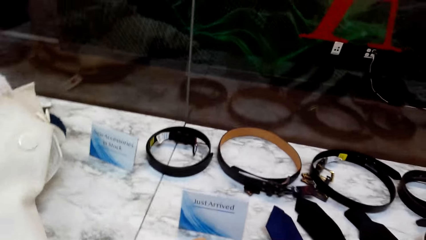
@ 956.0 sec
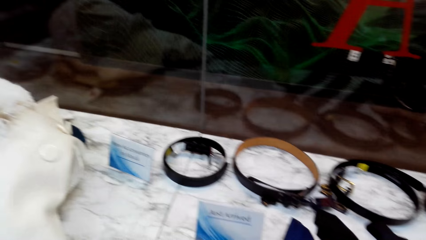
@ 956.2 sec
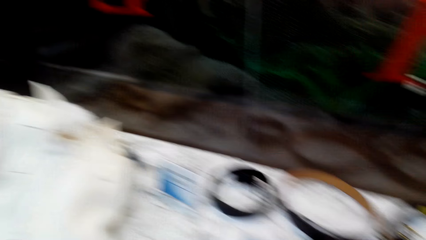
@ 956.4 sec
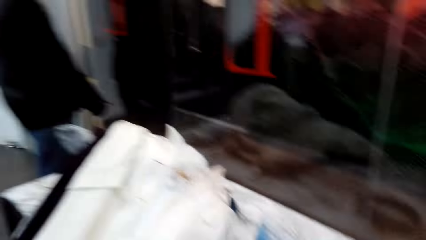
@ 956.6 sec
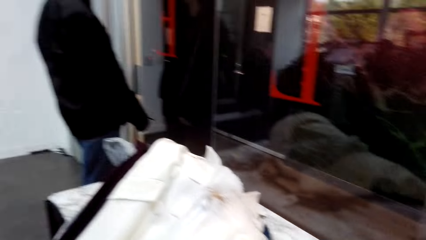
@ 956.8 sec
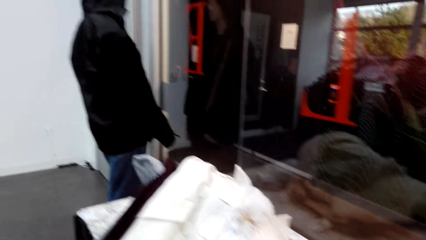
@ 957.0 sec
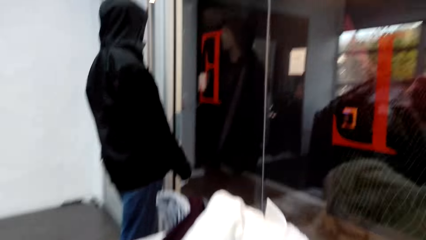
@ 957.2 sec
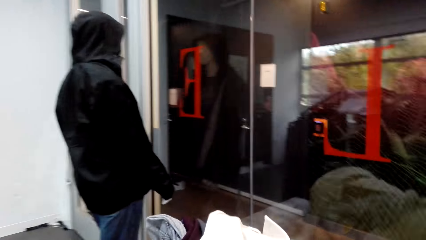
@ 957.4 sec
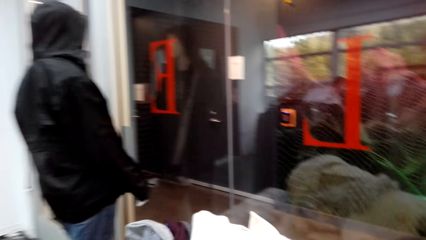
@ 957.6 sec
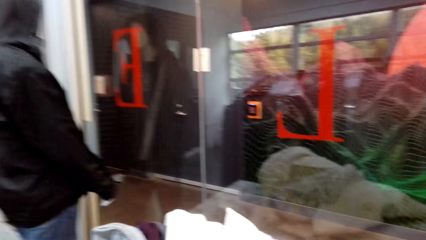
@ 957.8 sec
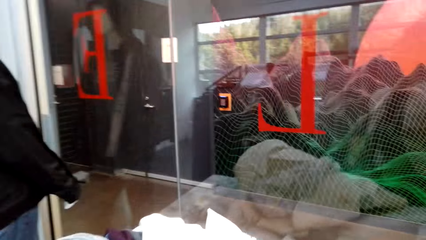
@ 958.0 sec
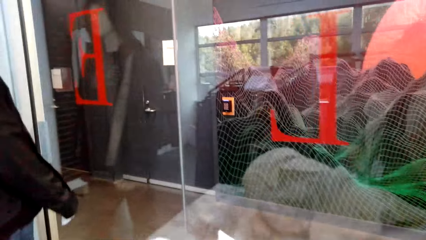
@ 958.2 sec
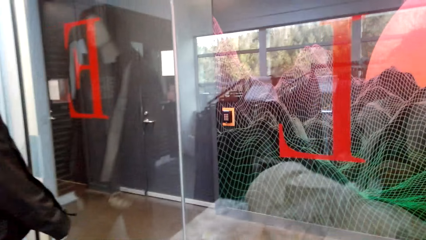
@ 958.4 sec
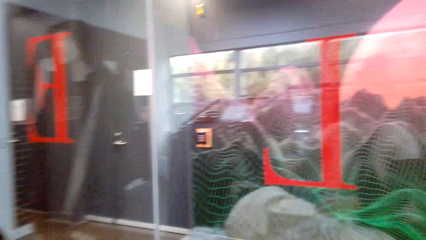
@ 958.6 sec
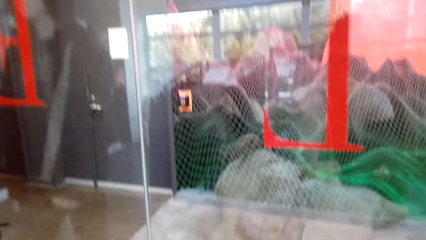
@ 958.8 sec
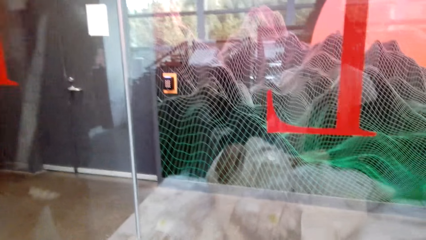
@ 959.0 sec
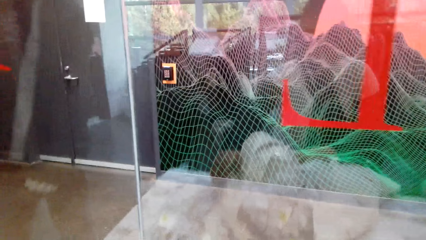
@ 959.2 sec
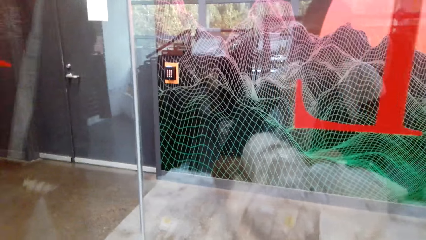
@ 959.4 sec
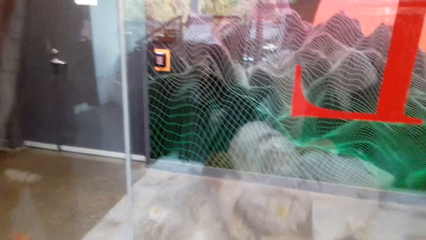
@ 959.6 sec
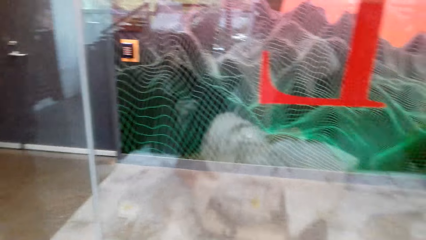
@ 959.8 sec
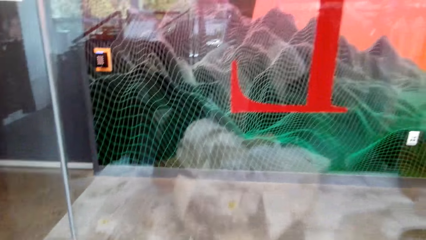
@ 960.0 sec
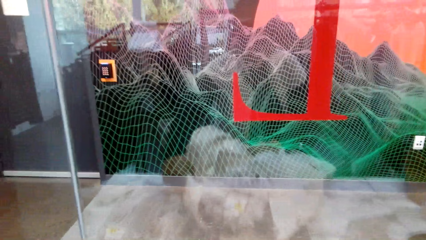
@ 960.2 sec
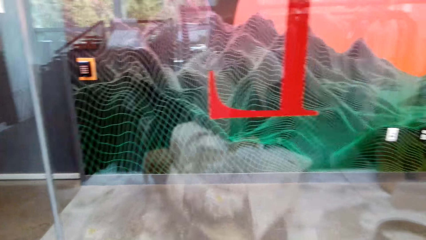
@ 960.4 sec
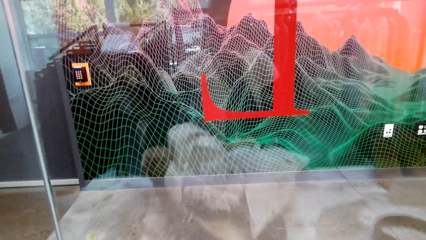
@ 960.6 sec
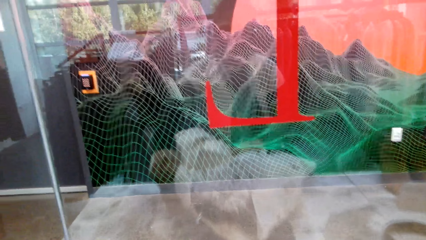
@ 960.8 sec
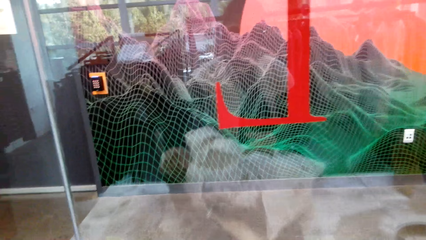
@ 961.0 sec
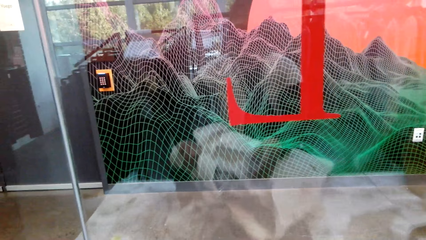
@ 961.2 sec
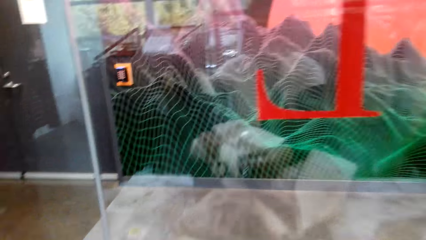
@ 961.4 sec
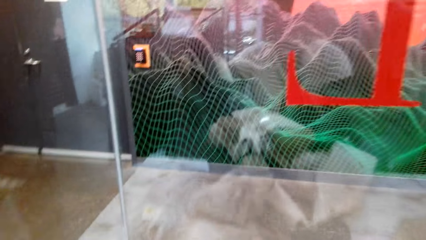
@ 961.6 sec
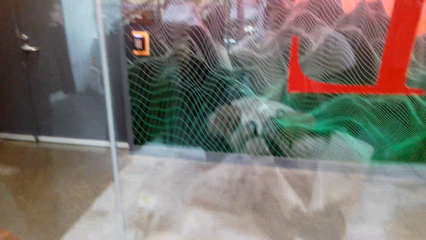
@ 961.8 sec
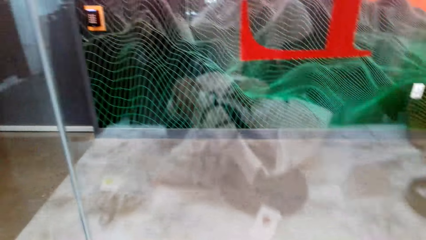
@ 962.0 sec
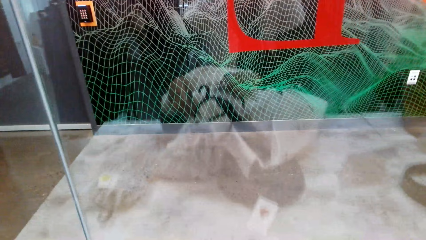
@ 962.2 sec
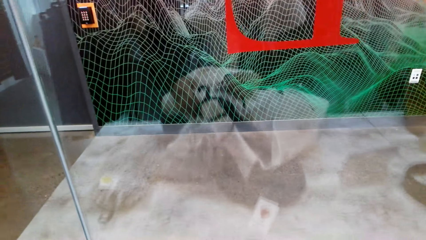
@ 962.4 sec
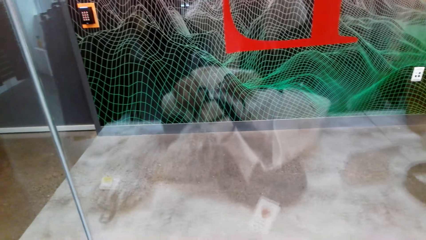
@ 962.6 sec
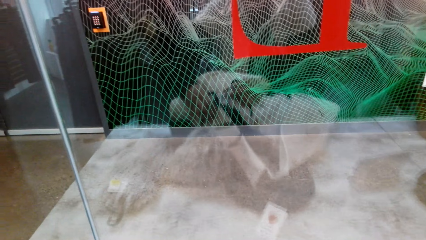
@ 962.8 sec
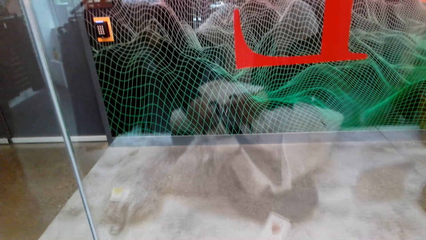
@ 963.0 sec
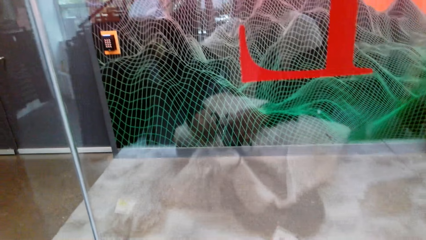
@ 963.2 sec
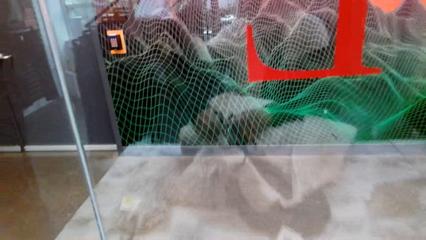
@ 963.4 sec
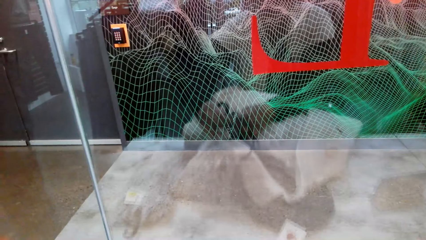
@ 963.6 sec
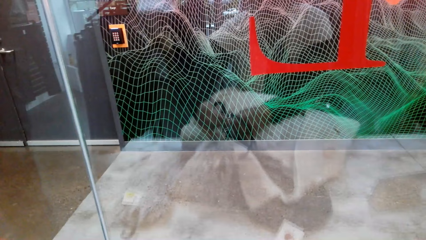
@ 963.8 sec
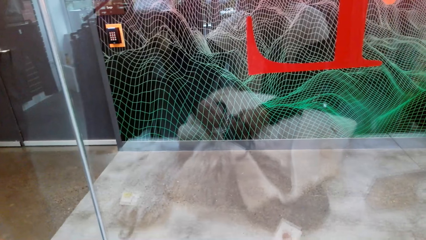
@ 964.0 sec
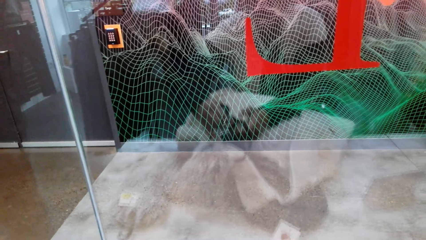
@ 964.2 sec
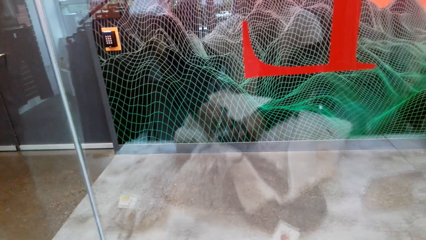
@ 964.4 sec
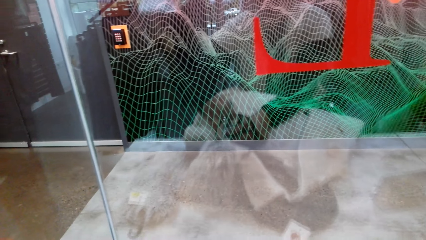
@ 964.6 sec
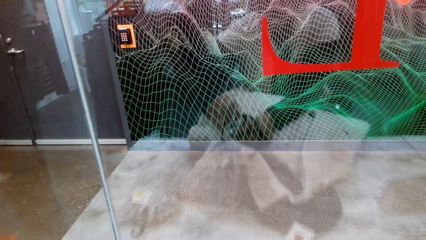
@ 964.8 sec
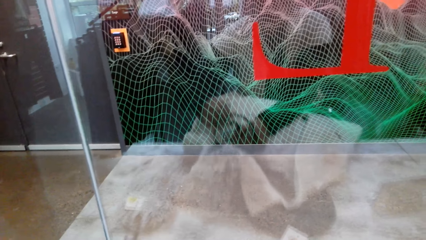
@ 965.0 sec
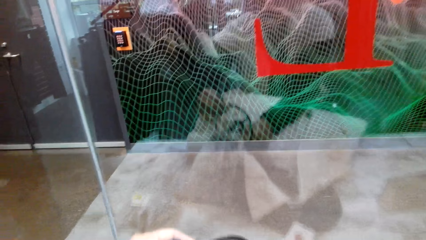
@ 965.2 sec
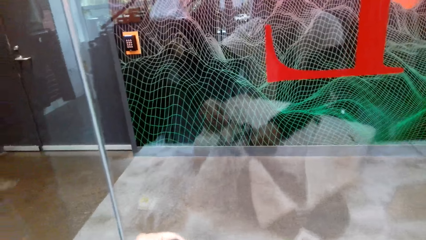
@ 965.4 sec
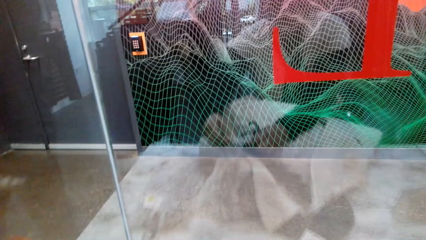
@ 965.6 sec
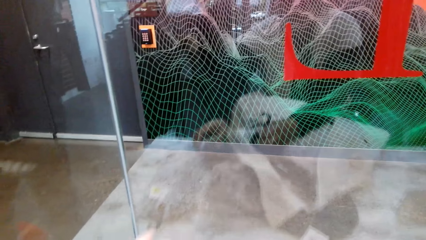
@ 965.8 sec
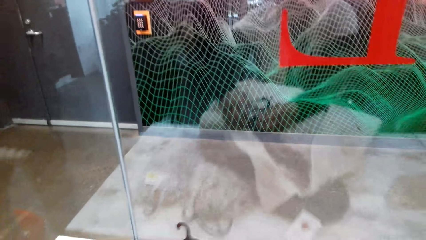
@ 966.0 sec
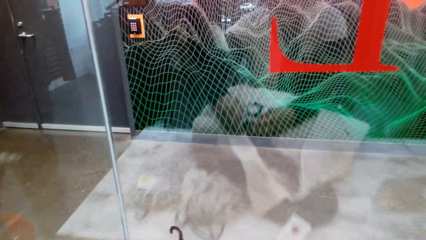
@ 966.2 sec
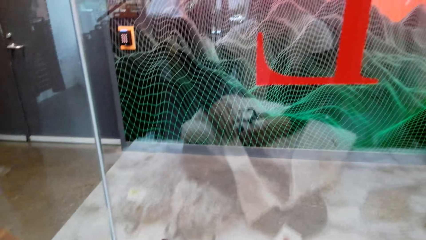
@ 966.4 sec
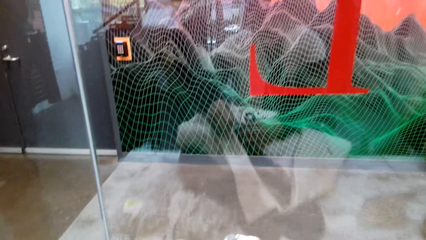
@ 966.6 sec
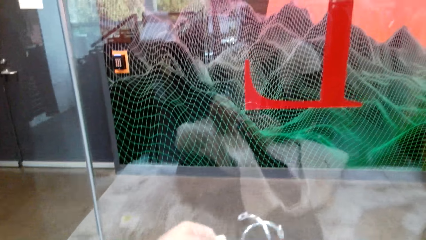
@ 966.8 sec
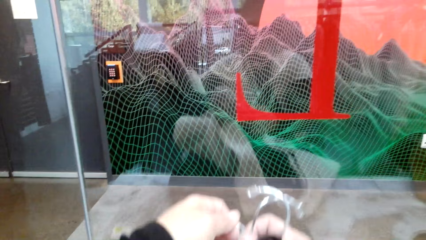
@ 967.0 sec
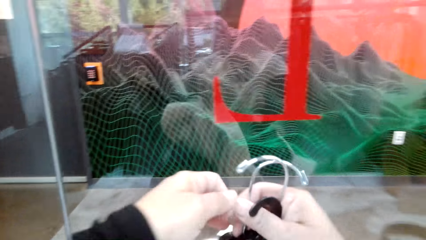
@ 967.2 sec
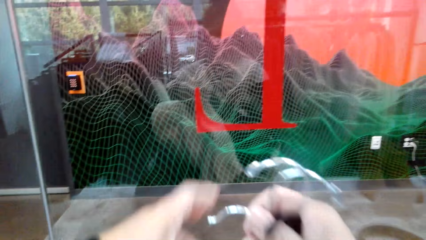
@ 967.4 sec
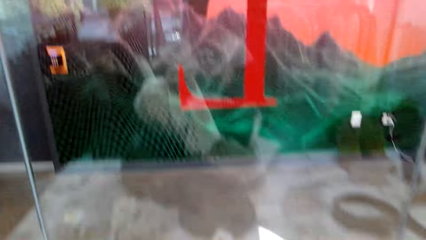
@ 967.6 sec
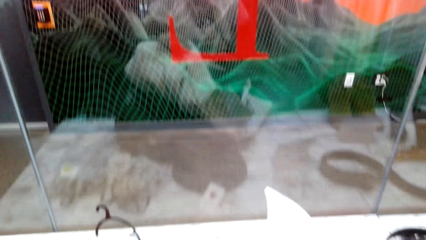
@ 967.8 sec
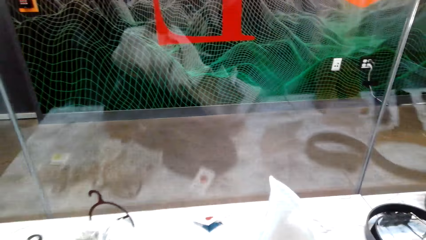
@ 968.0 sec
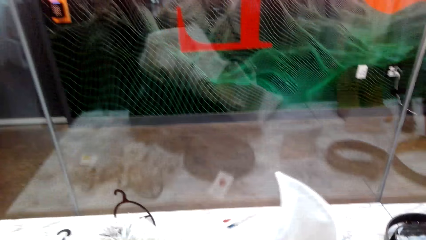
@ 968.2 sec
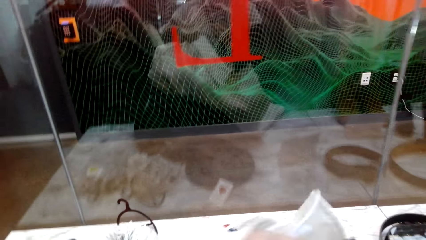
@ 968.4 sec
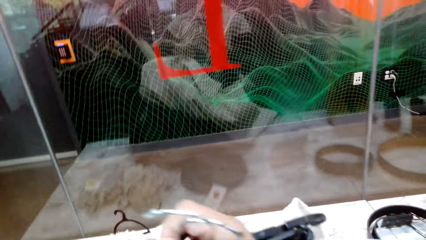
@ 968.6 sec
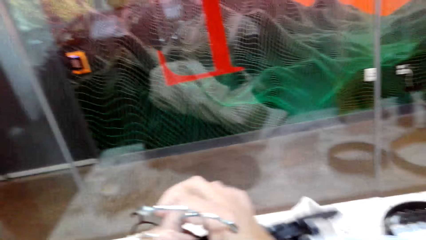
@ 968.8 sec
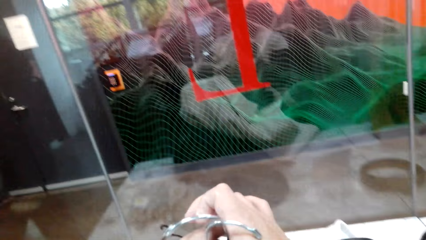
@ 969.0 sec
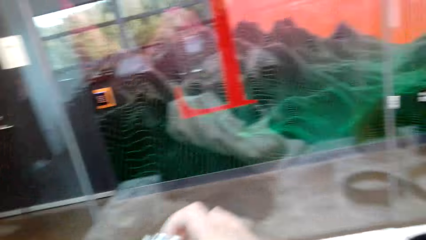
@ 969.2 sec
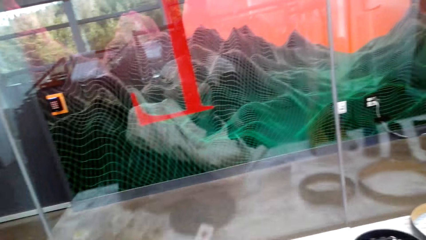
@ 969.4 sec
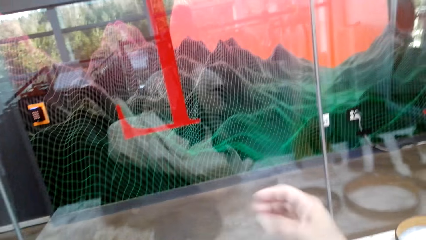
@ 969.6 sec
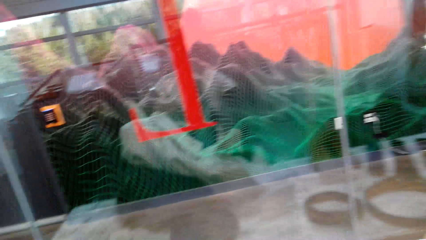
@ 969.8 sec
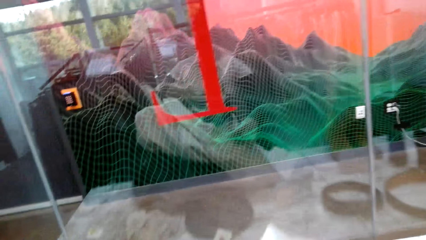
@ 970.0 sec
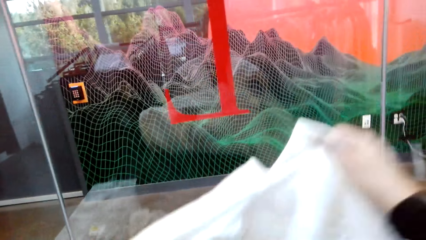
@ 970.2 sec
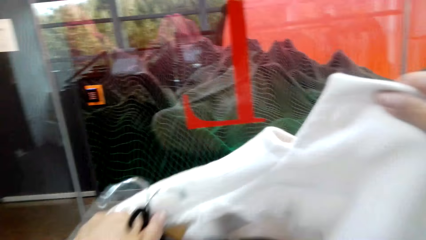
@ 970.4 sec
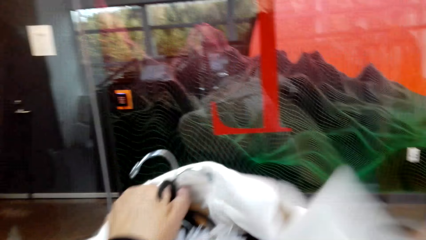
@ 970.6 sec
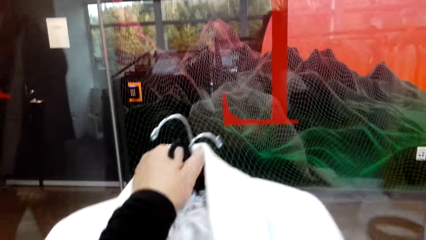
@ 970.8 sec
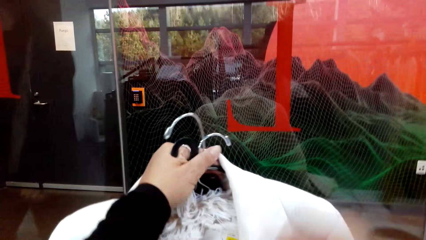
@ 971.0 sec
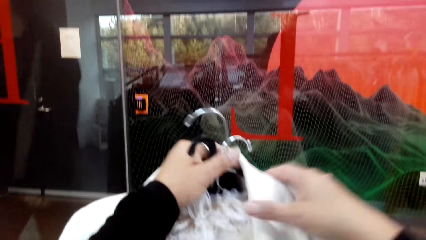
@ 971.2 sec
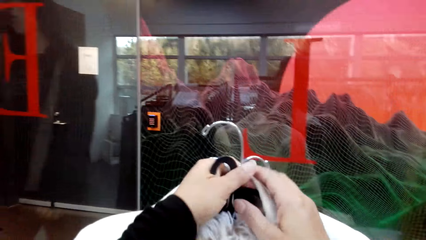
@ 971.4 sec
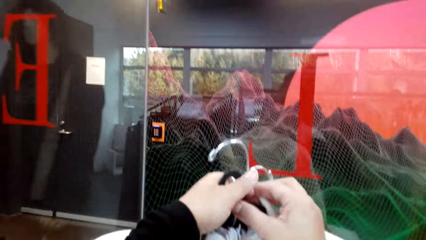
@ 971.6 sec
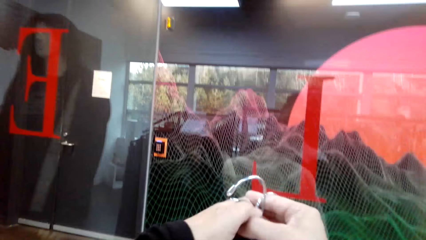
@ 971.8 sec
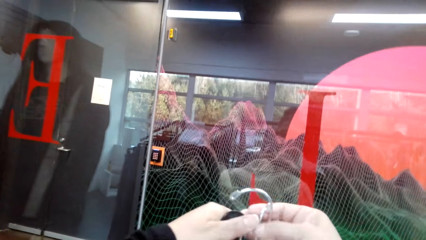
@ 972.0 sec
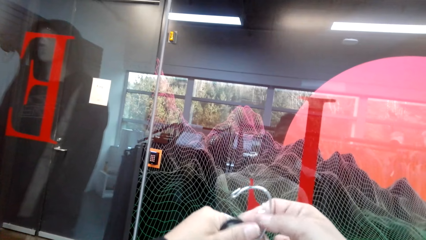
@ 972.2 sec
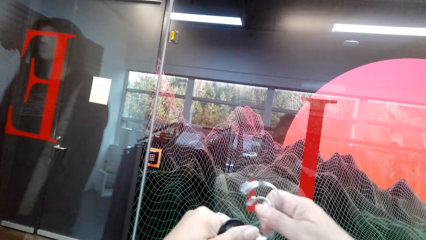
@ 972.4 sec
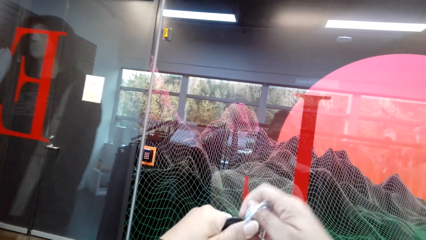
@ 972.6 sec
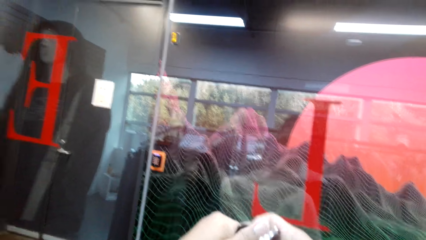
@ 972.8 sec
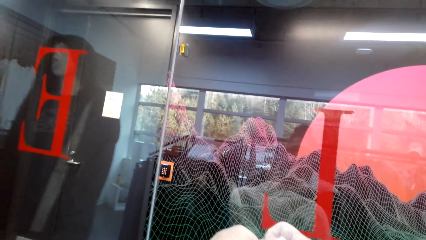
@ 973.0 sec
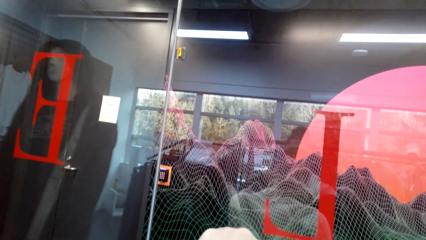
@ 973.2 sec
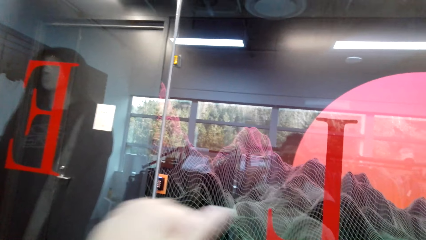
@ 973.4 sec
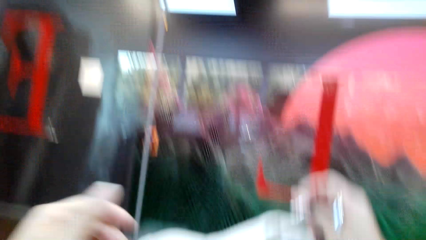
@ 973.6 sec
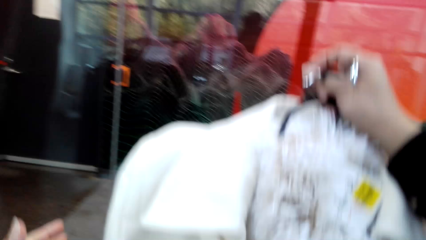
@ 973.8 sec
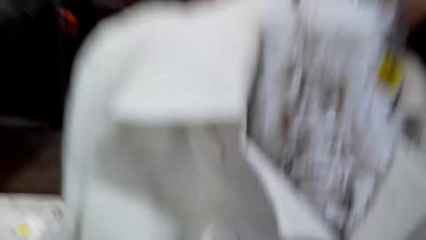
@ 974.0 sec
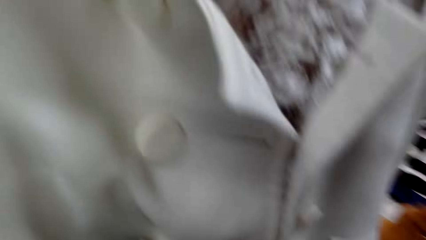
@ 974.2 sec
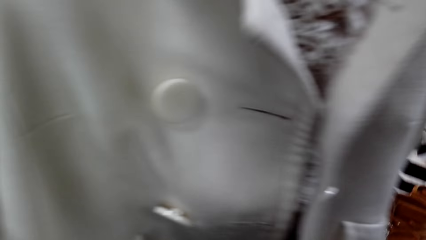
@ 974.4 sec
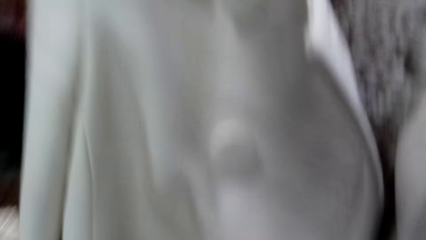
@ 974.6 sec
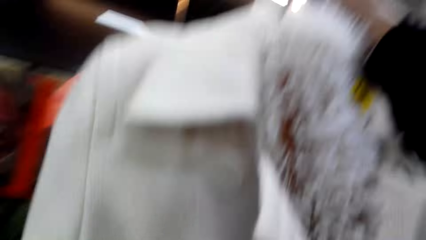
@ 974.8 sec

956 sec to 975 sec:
The camera wearer puts the shoe on the table. They move around. They pick up clothes. They pick up the clothes.
